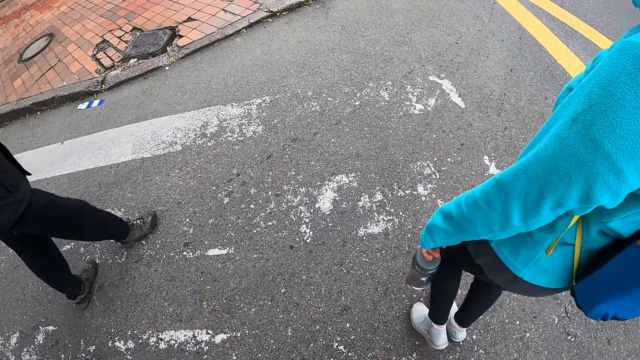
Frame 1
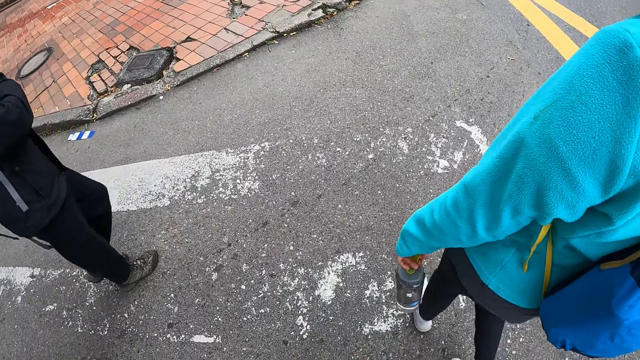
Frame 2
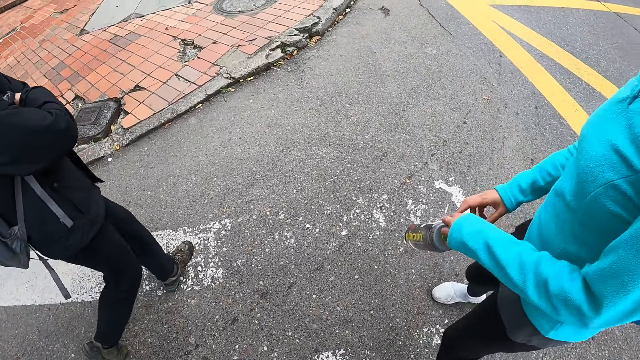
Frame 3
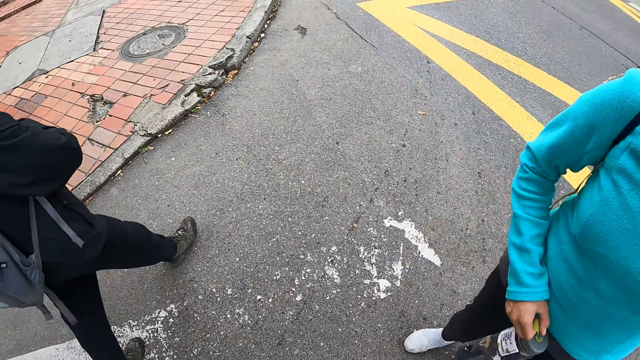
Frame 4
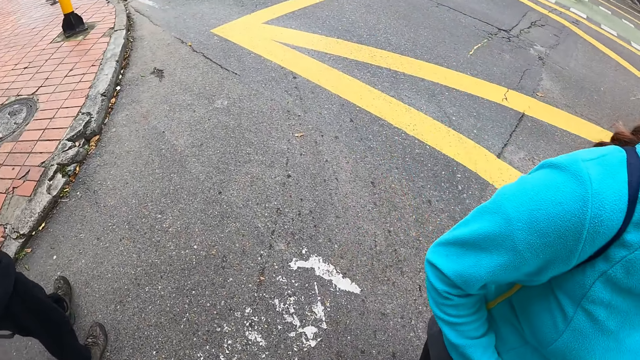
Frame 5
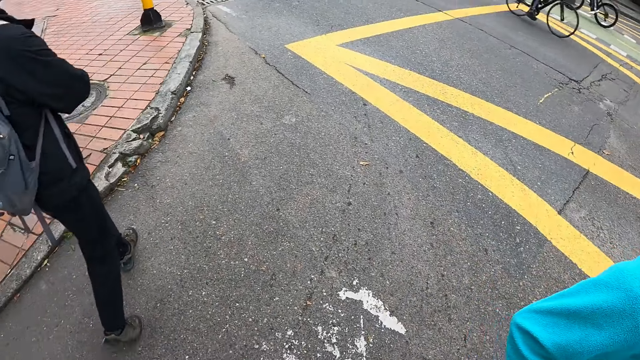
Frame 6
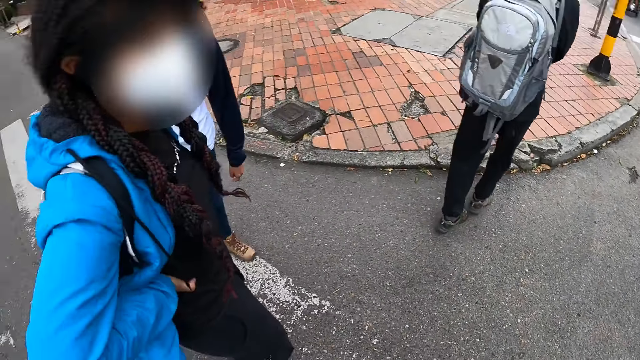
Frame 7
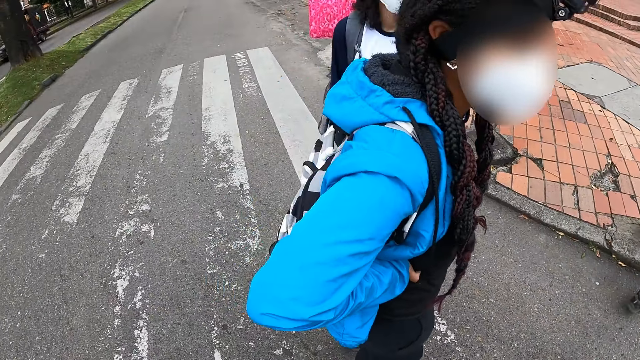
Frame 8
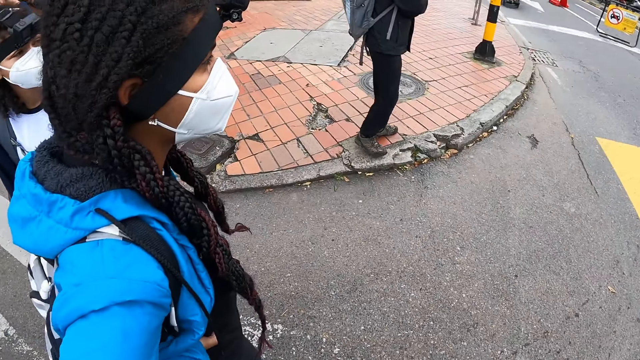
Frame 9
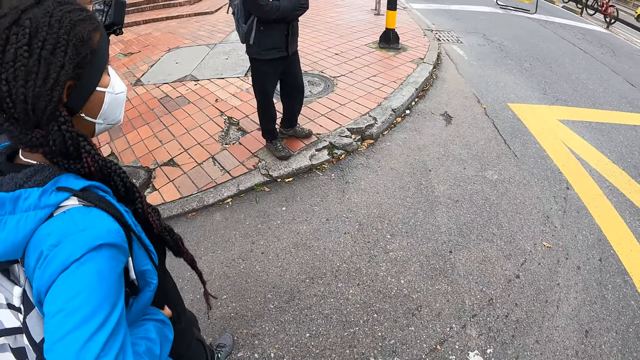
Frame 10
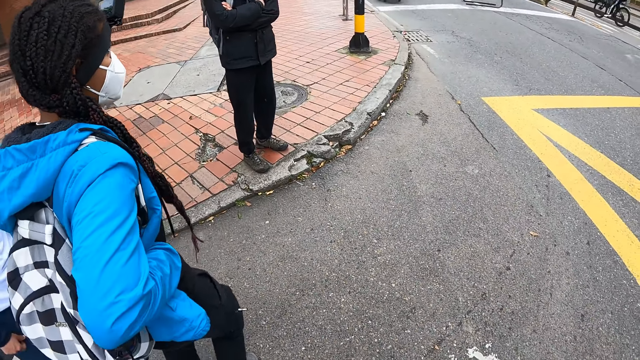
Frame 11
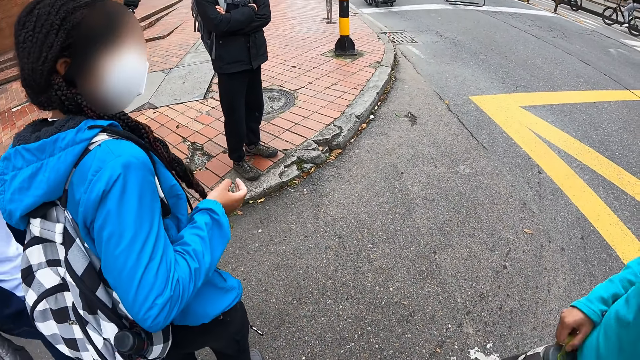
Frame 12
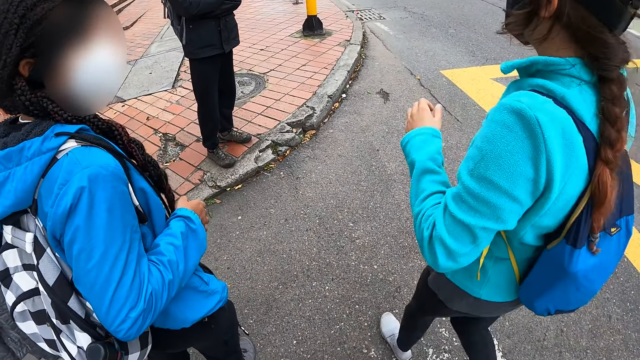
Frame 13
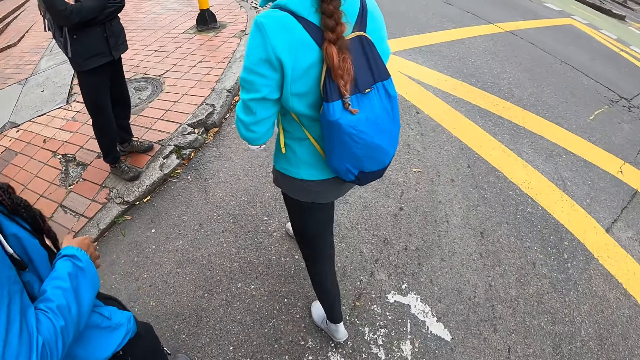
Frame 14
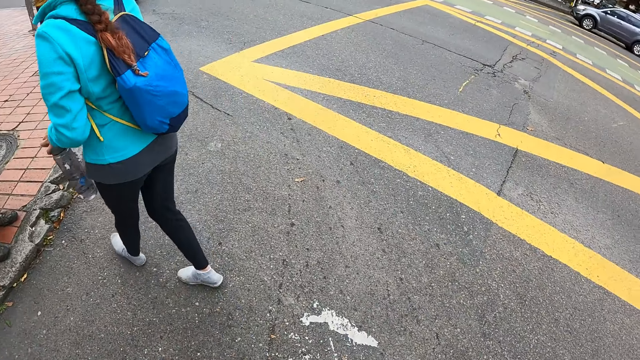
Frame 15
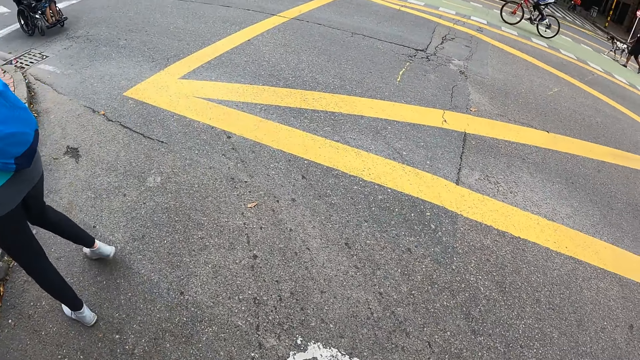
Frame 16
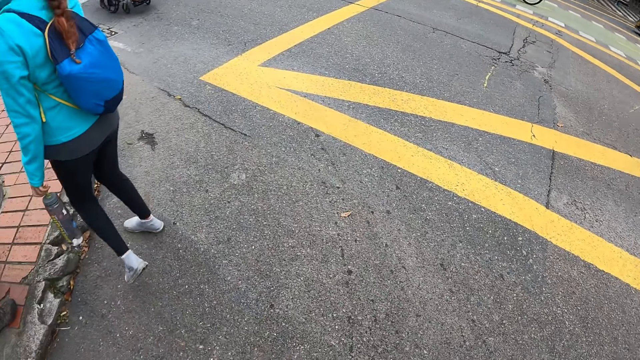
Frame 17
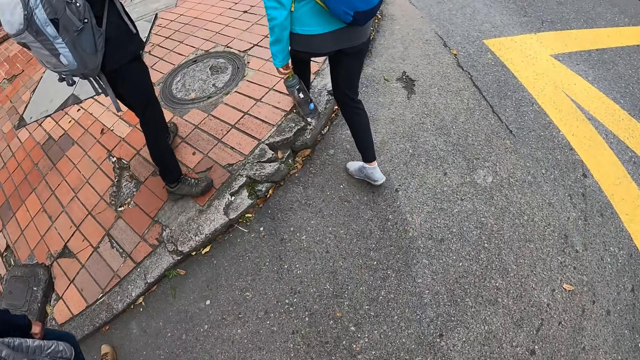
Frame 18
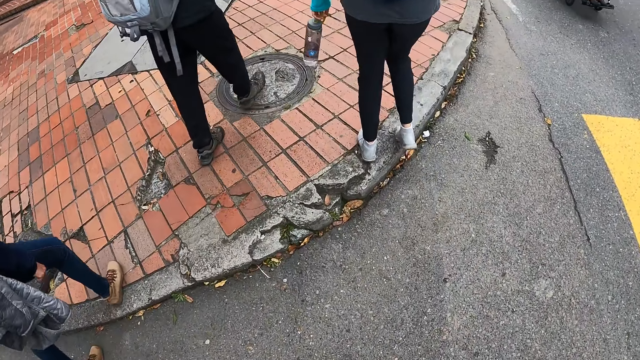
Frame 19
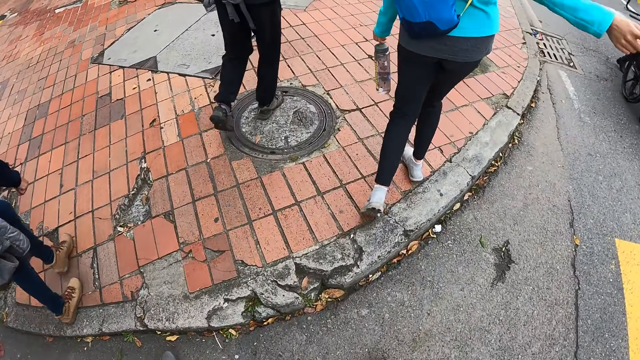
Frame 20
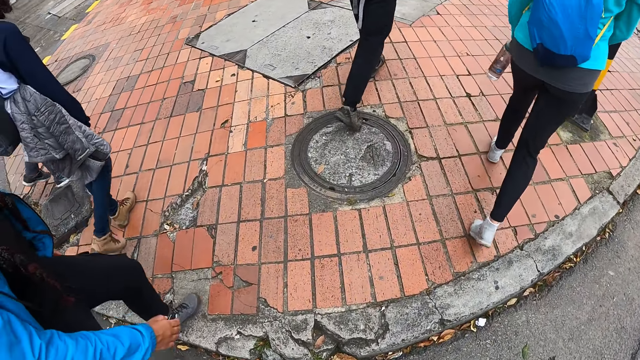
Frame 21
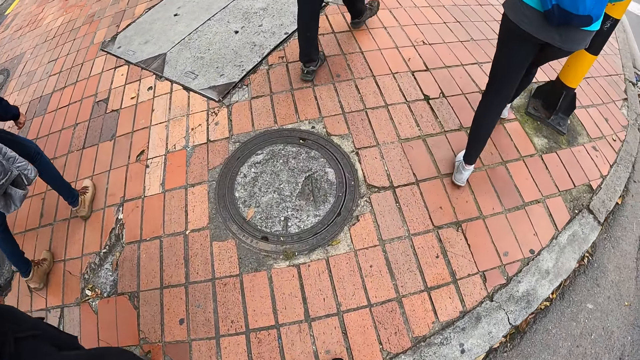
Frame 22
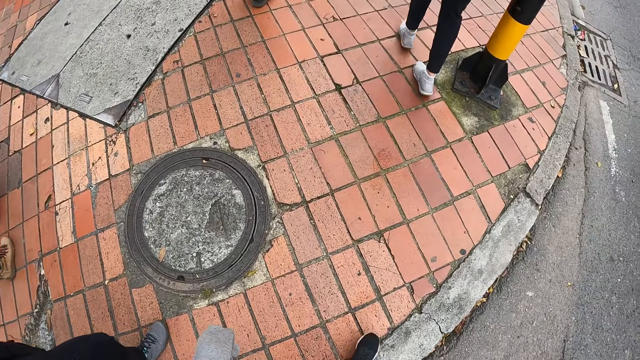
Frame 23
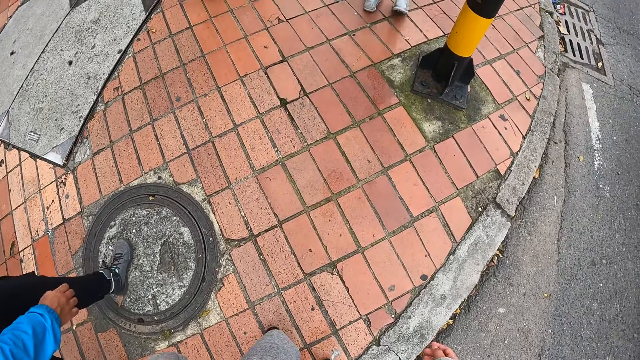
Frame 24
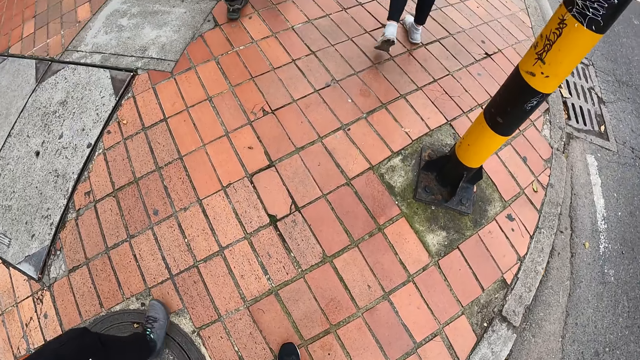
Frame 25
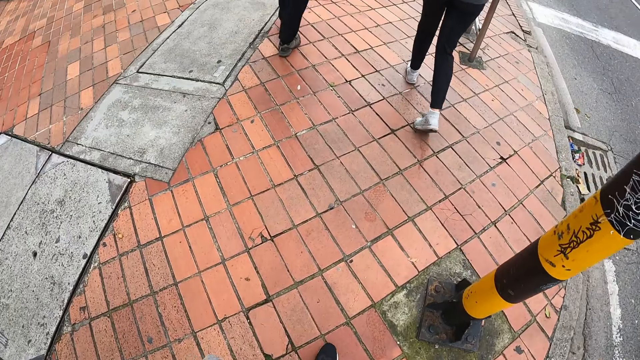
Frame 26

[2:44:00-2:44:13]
The woman passes the water bottle from her left hand to her right hand. The camera wearer stops to walk. They look around. They walk.

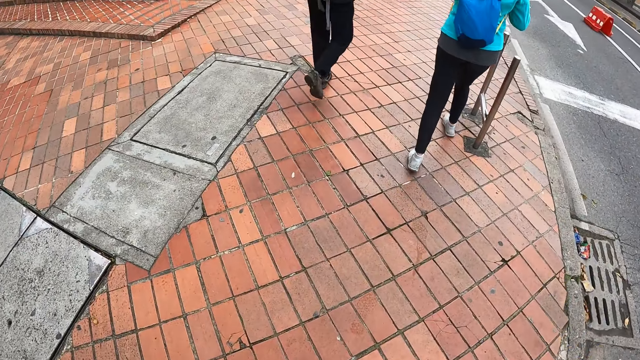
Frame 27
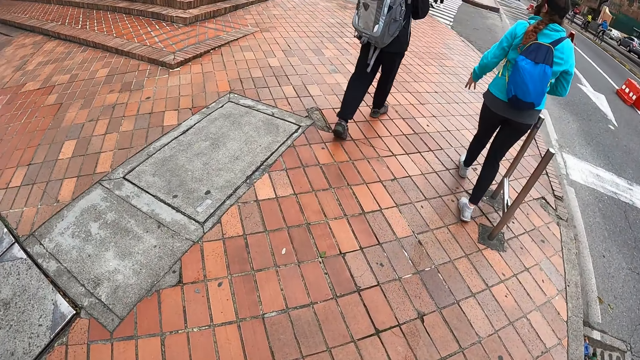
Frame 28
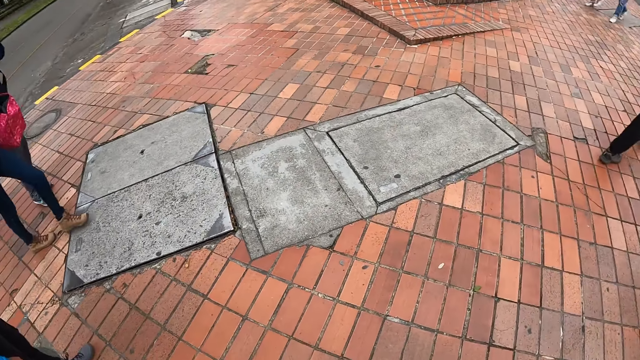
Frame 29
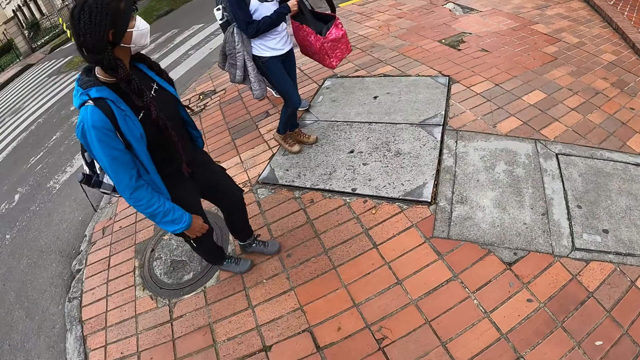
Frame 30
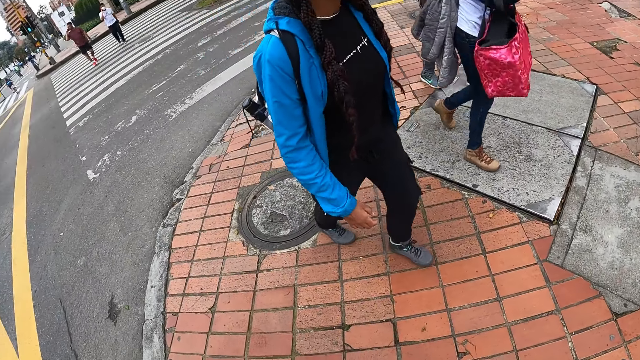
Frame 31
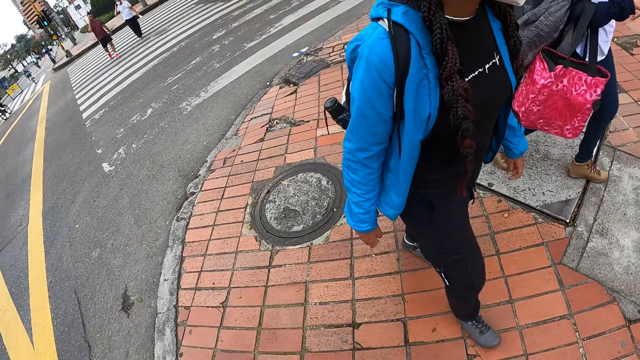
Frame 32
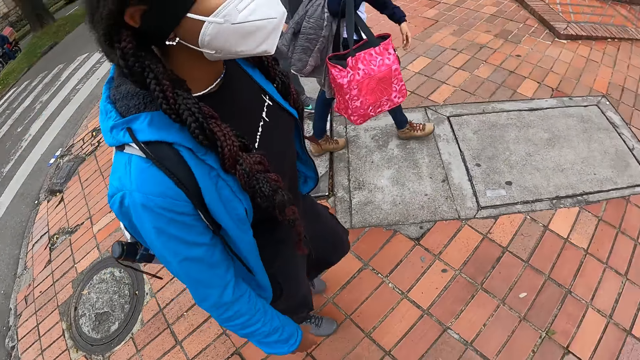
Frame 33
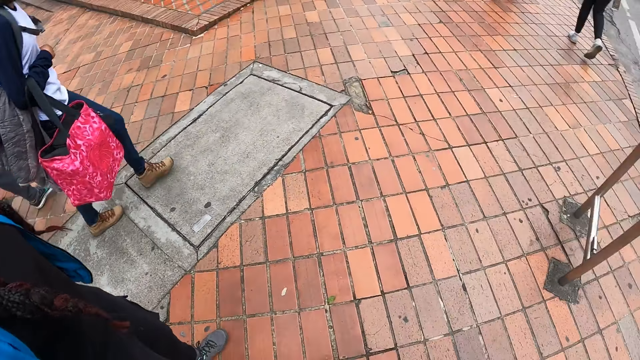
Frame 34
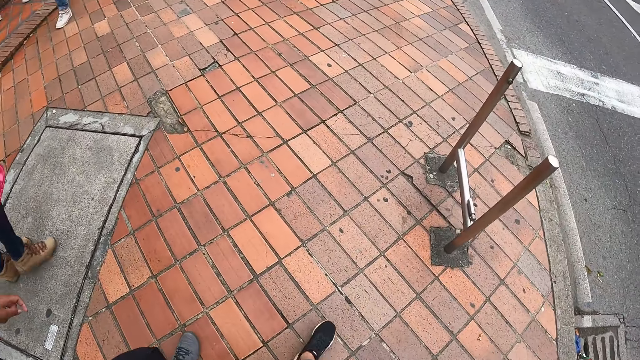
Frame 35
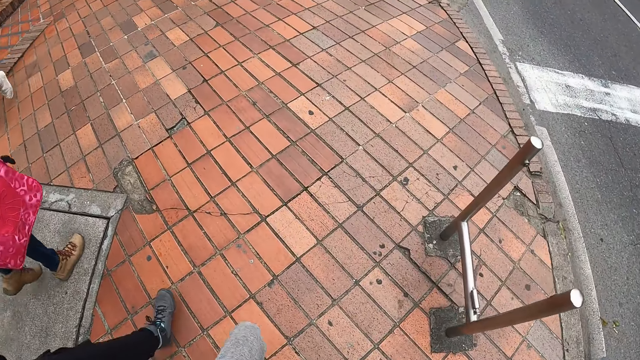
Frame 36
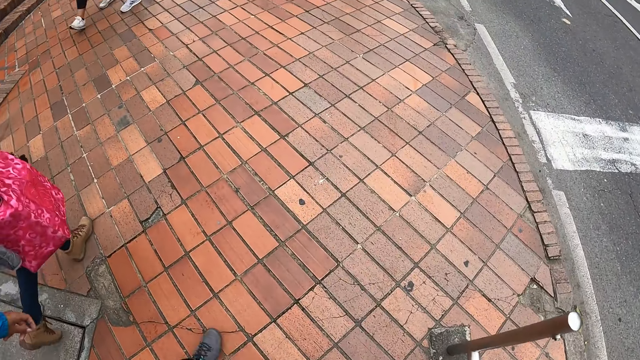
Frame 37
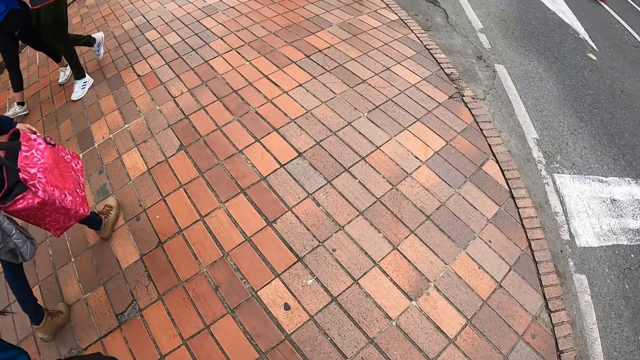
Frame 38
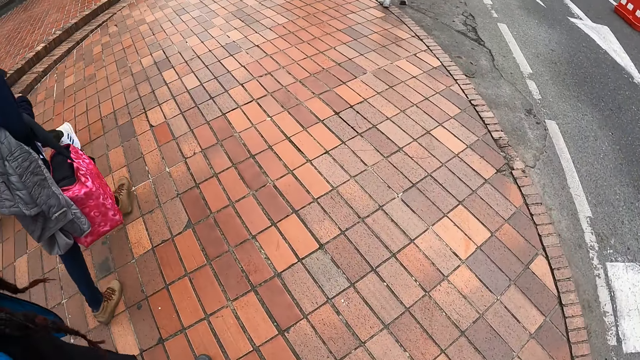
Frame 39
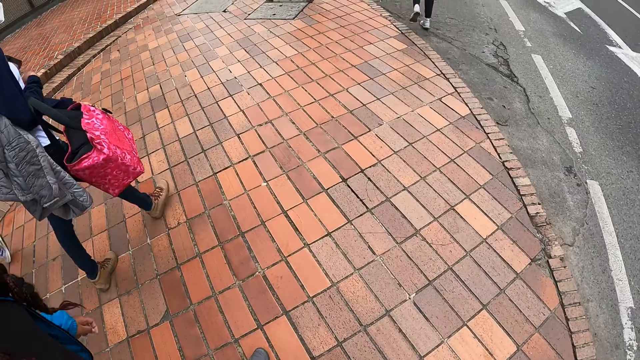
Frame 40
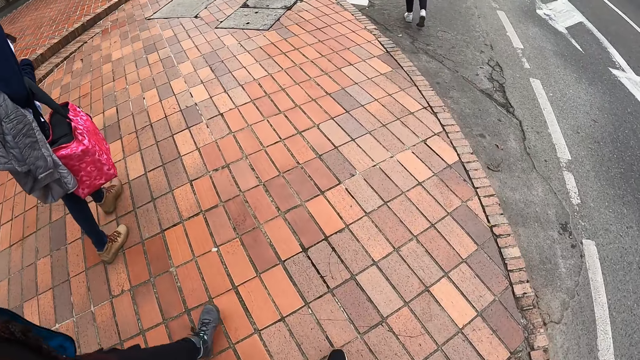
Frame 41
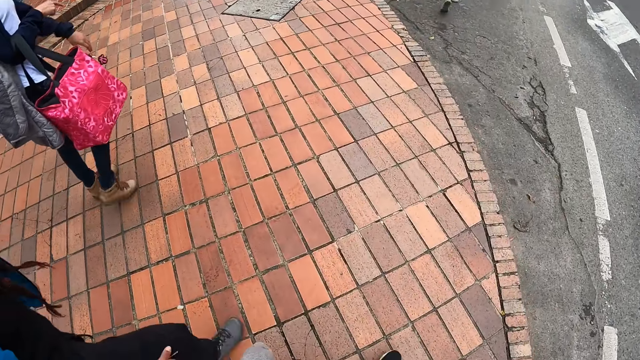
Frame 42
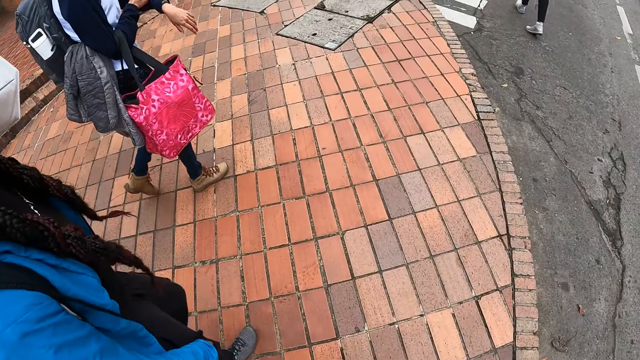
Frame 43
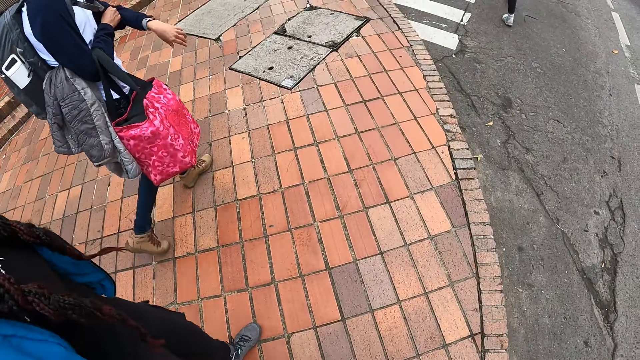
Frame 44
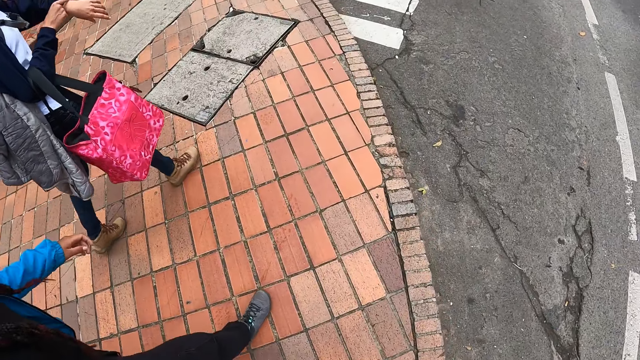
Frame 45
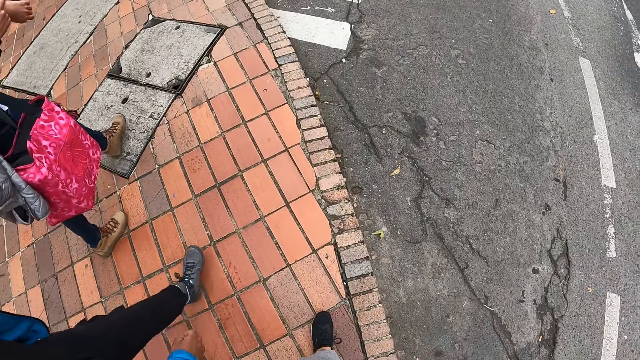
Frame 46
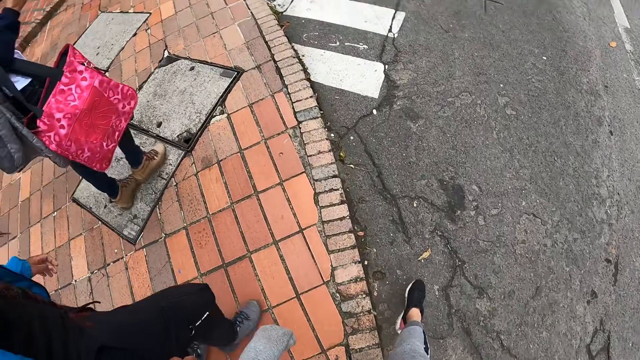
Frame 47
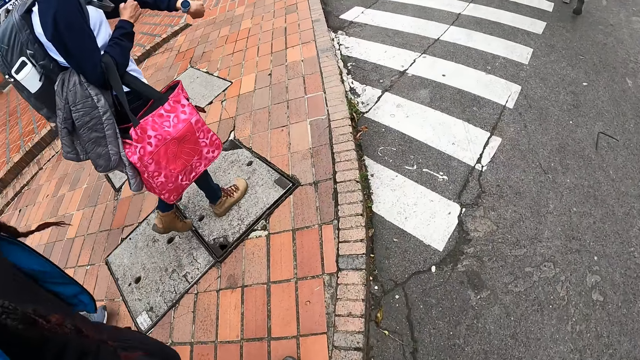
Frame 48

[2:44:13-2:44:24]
The woman passes the bag in her left hand to her right hand. The camera wearer stops to walk. They look around. They walk. The woman pulls up her sleeve with her right hand. The woman looks at the watch on her wrist.
